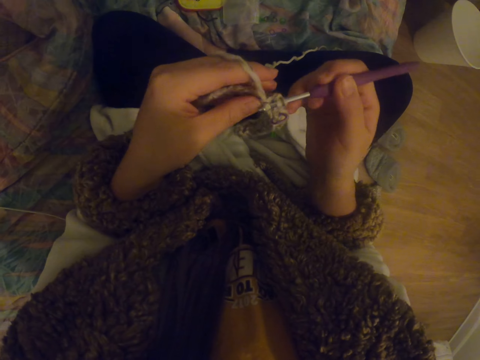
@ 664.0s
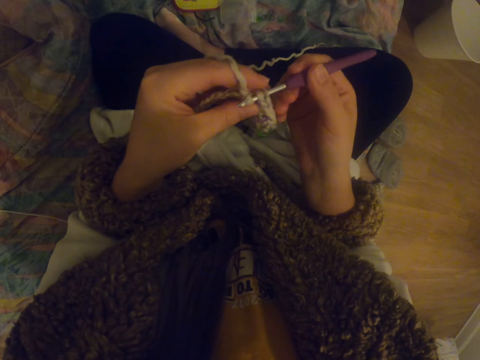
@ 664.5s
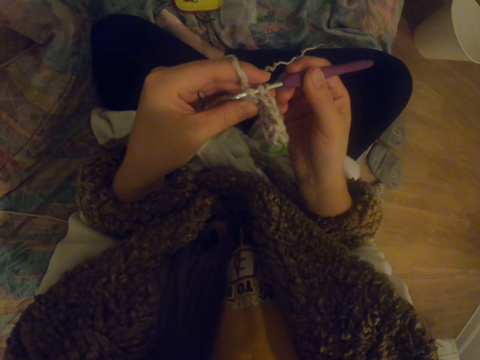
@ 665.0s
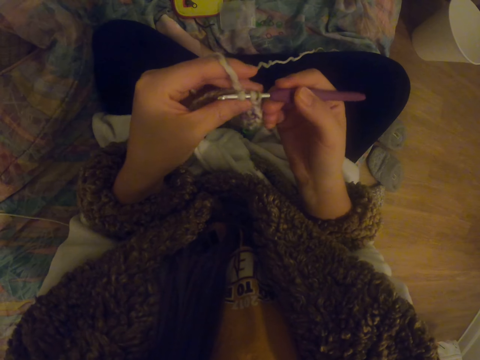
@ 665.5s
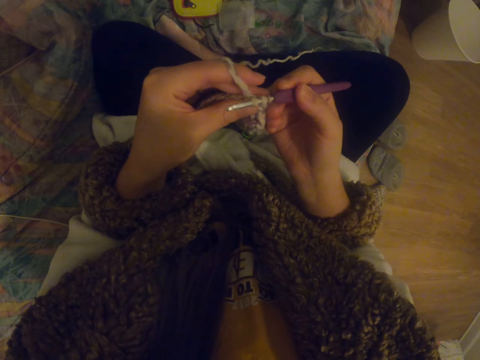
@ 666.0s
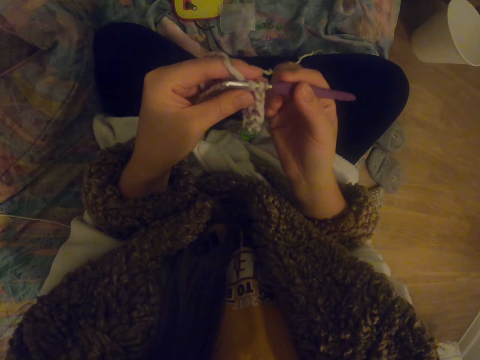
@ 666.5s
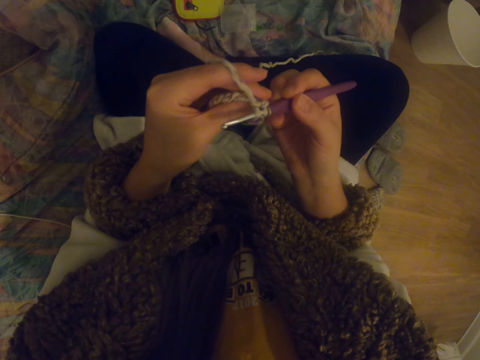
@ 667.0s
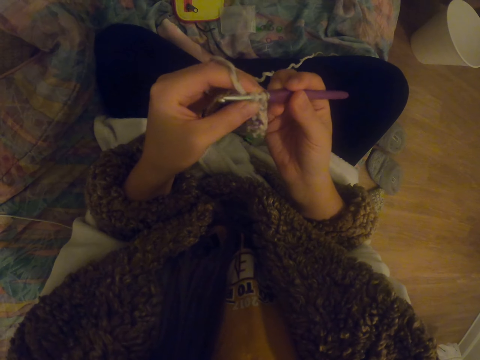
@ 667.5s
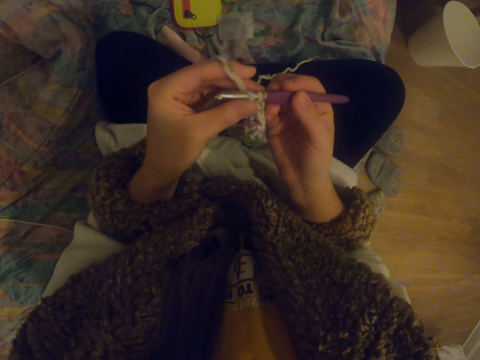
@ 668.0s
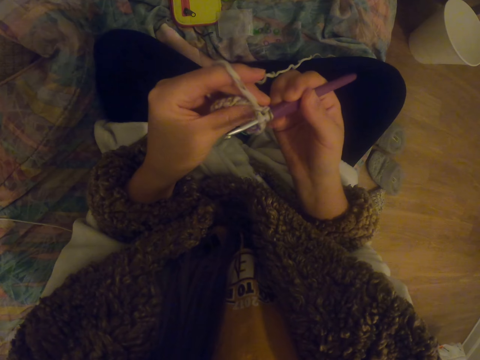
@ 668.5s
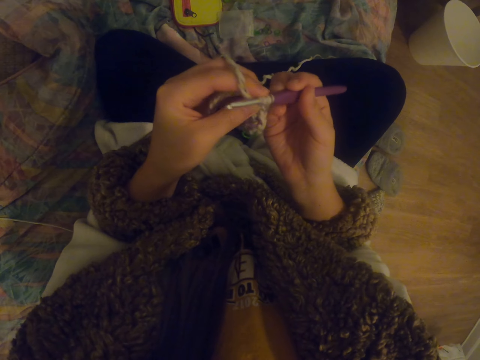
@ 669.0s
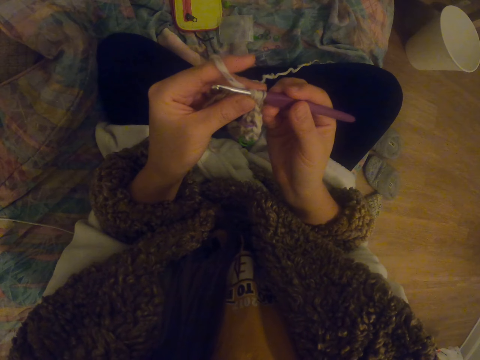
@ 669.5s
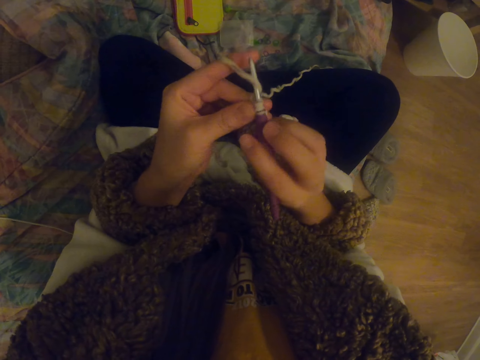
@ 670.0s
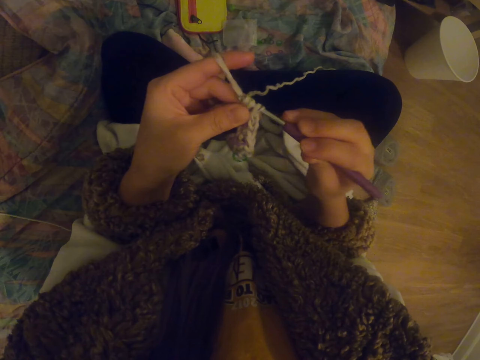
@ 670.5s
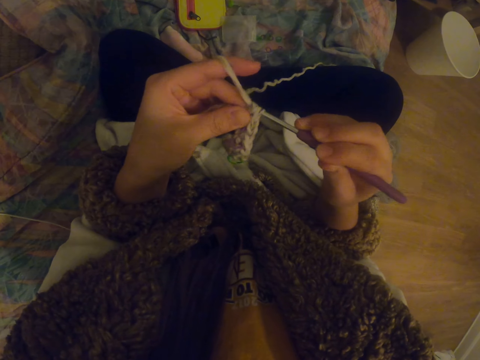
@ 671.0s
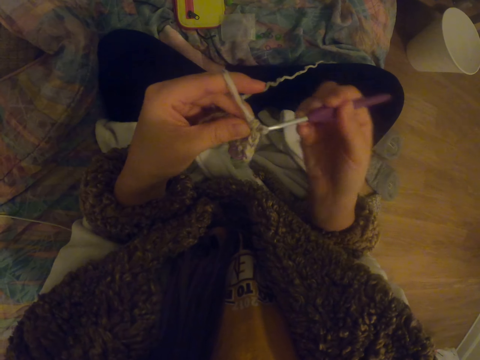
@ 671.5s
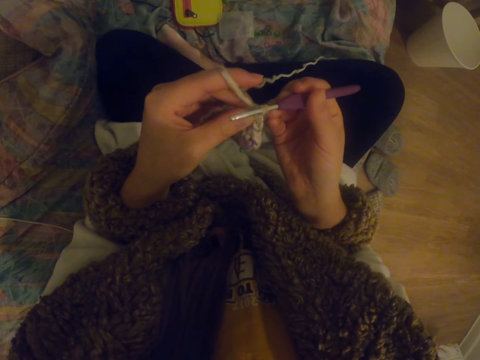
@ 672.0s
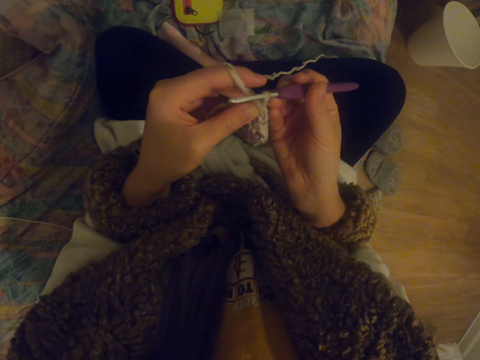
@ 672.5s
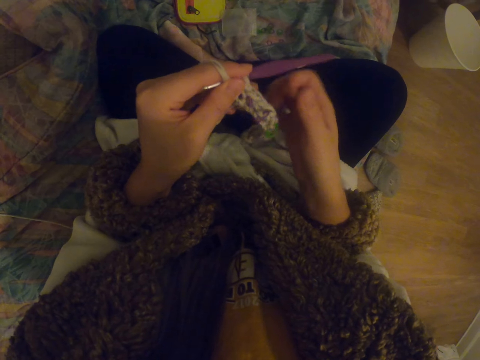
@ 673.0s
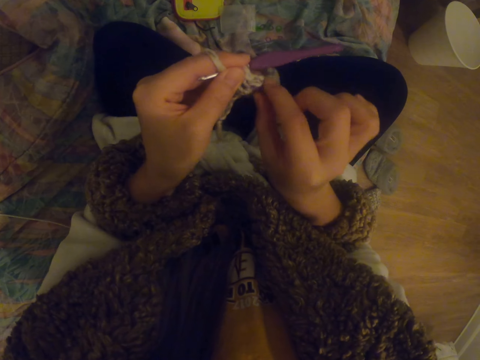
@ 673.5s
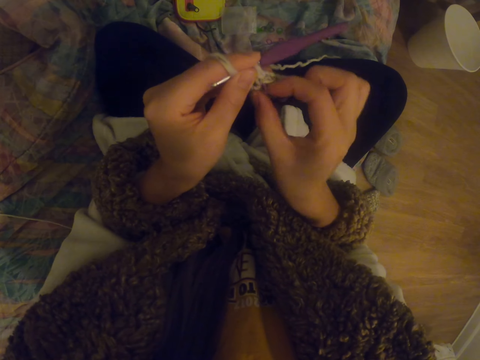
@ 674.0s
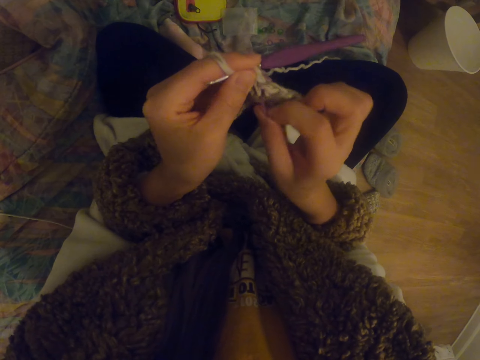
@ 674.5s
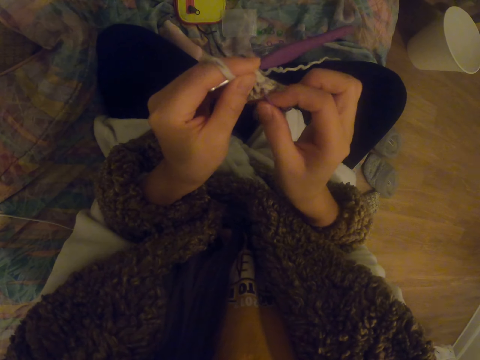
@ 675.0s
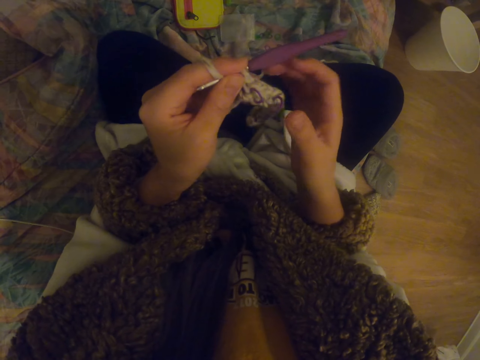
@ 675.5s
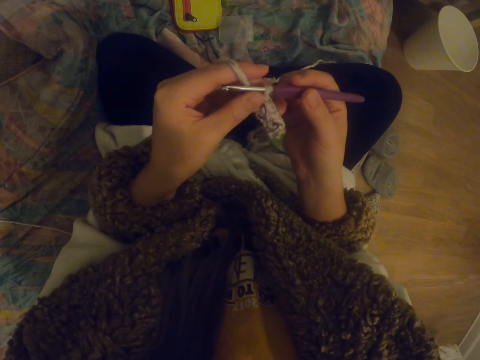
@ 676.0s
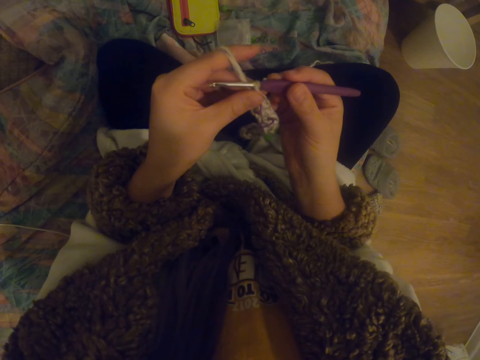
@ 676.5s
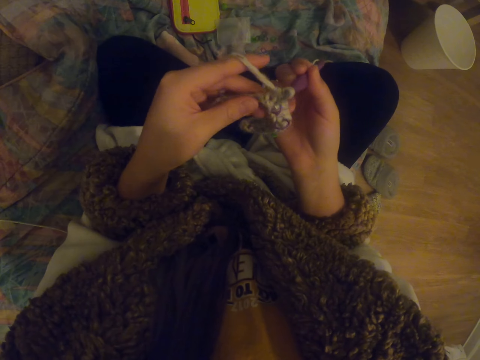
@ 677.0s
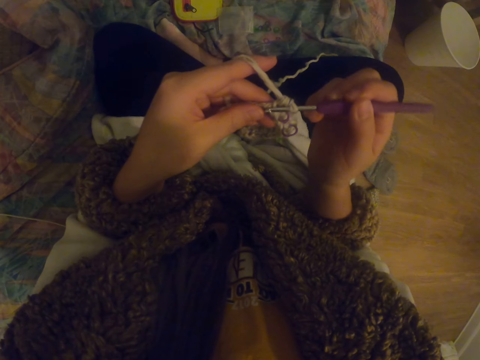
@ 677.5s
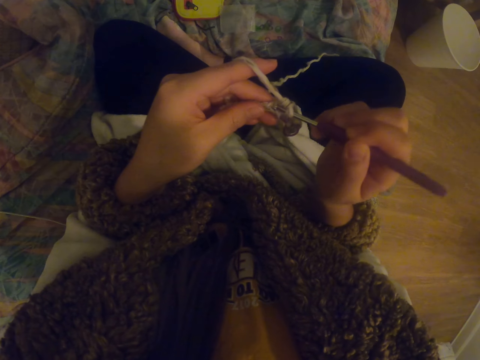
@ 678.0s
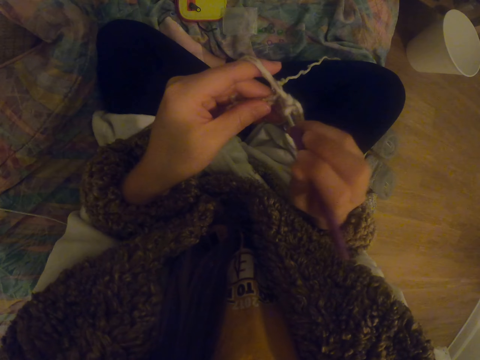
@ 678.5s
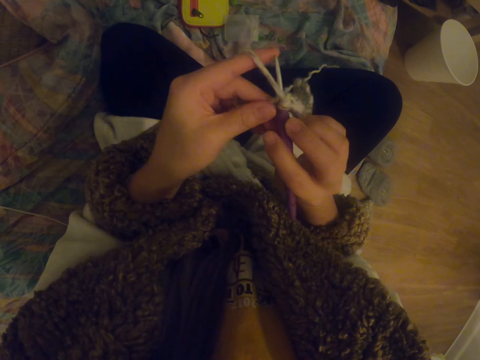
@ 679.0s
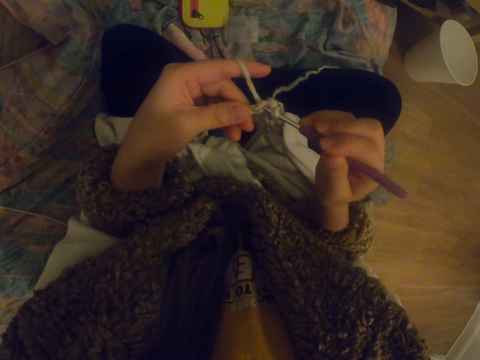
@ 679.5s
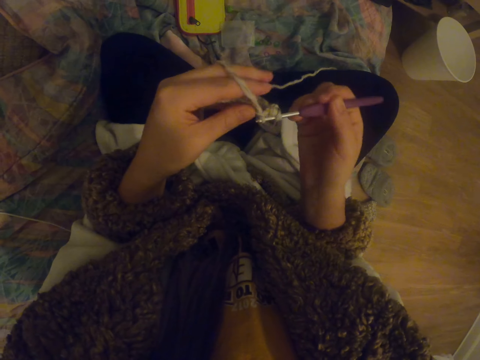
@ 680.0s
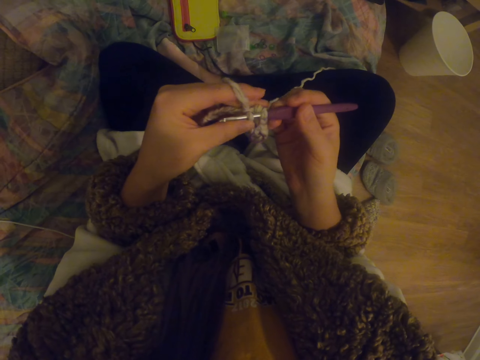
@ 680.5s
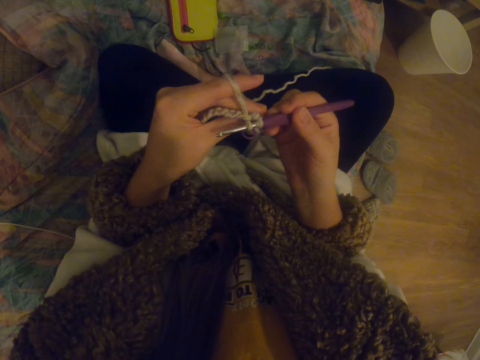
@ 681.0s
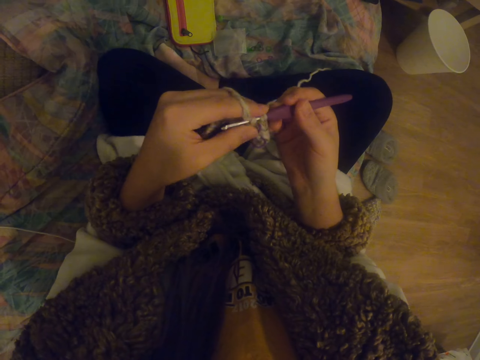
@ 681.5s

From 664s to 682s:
The camera wearer adjusts the decoration. They pull the thread with the right hand. They knit the garment.

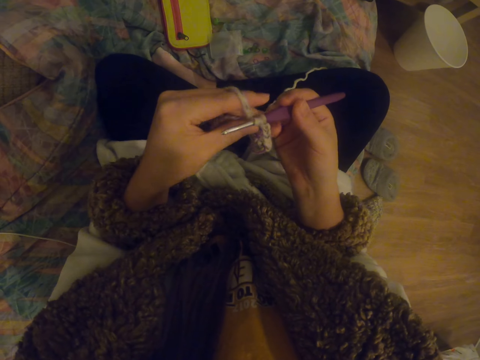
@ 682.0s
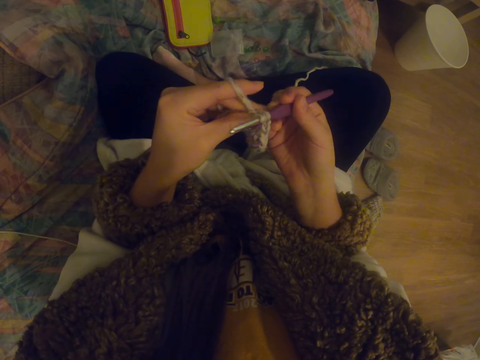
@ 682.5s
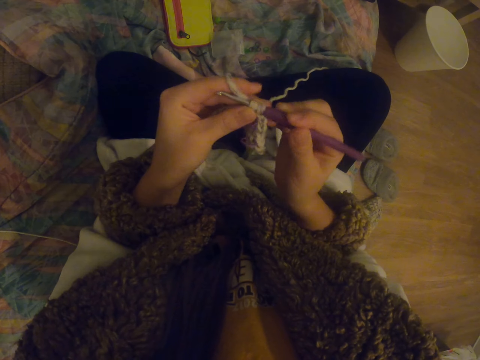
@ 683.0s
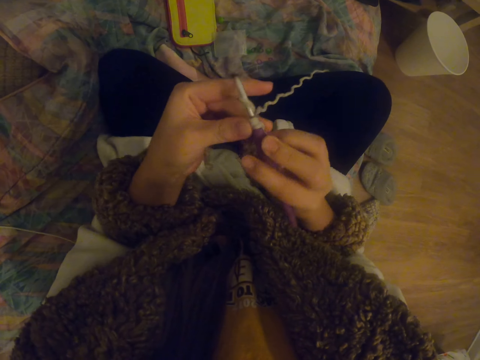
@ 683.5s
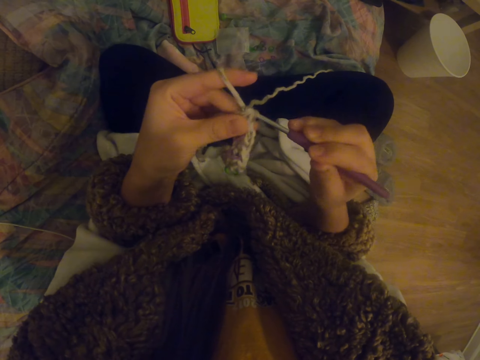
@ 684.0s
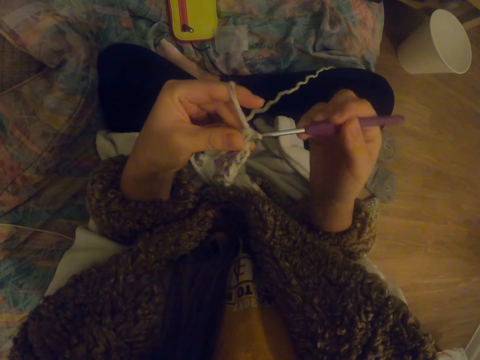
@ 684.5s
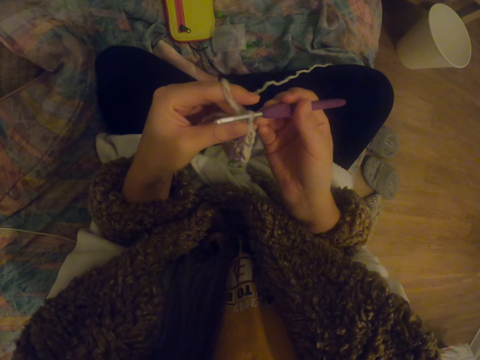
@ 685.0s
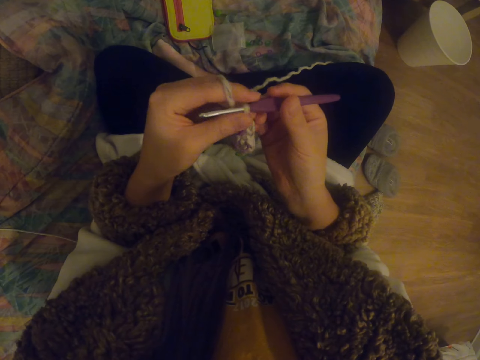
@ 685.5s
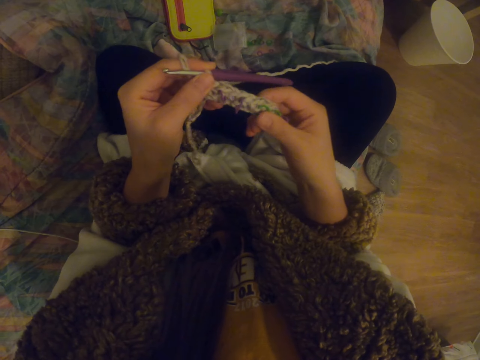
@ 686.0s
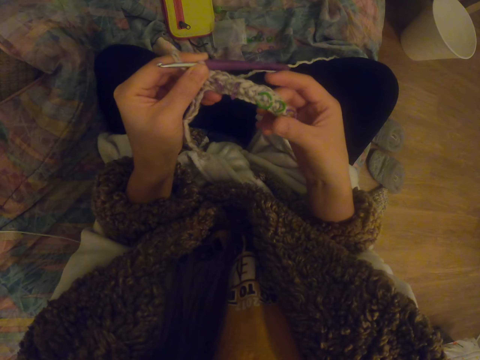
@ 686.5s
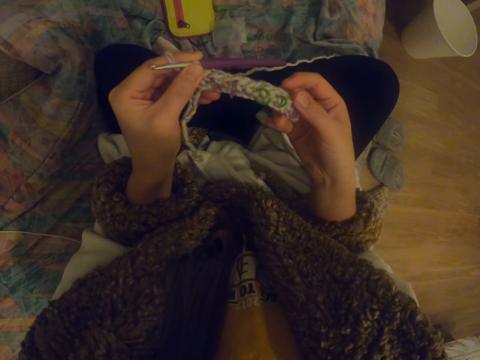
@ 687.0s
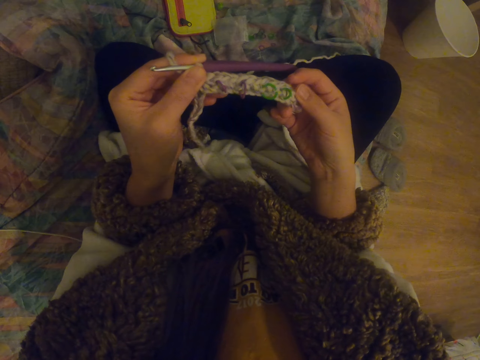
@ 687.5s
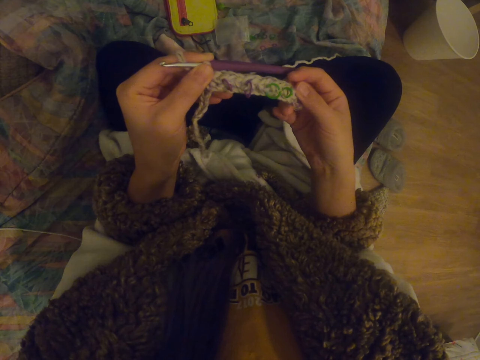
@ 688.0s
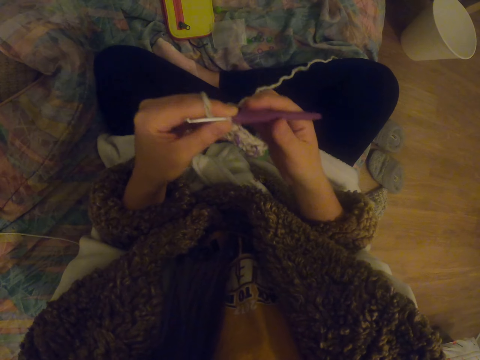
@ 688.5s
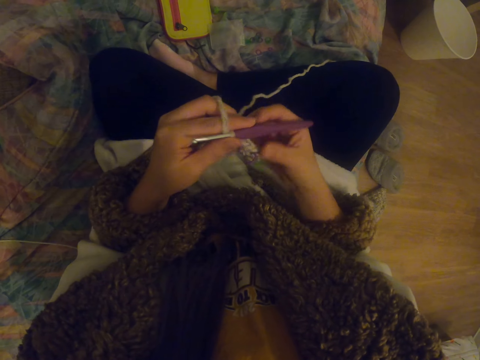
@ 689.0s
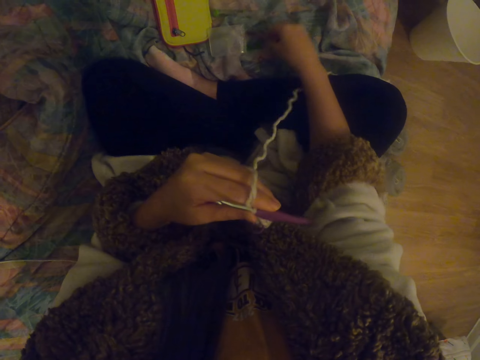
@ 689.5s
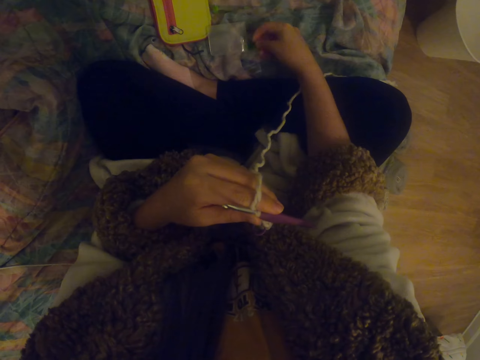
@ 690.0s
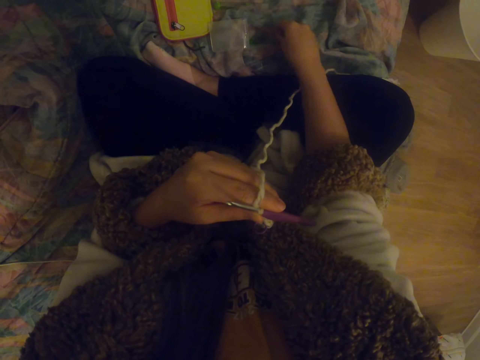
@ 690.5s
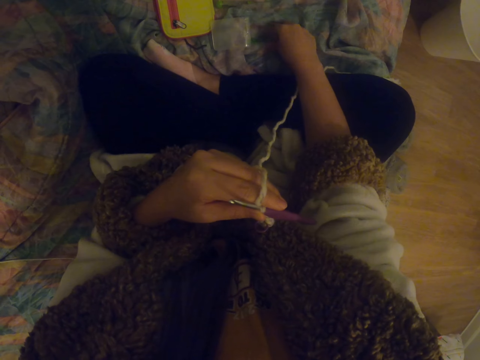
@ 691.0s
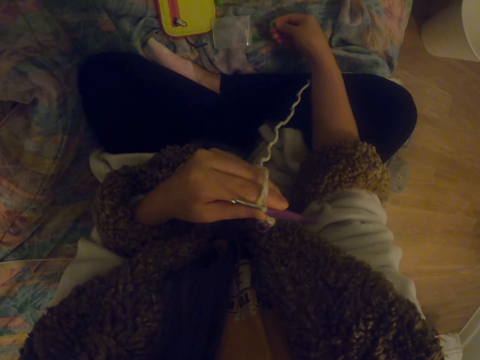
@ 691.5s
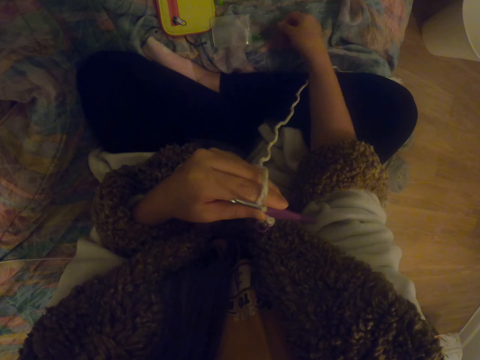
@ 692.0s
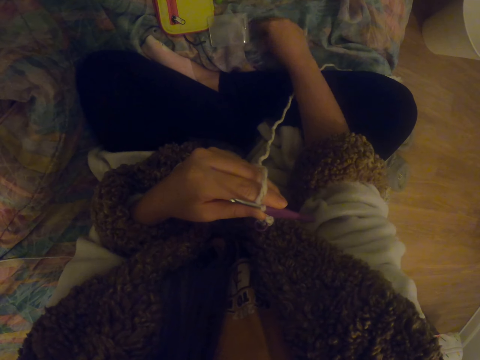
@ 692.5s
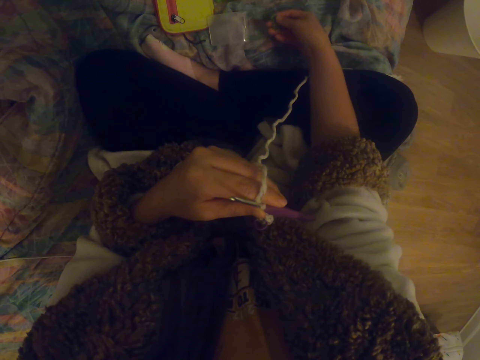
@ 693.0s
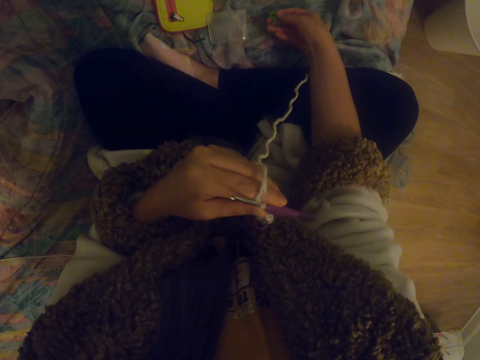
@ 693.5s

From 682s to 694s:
The camera wearer stretches the garment. They pull the stitch with the right hand. They pick up something with the right hand. They choose the garment.
